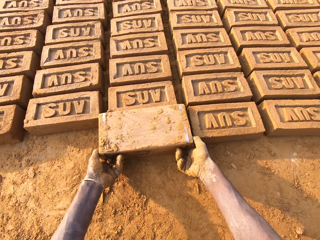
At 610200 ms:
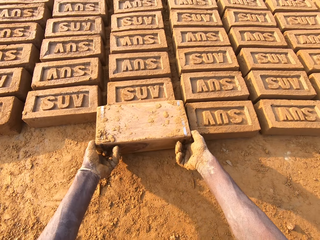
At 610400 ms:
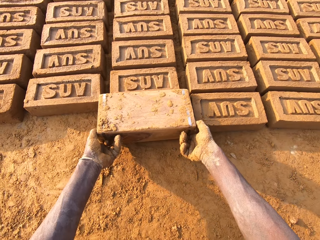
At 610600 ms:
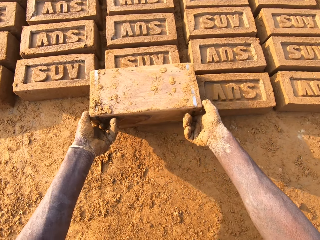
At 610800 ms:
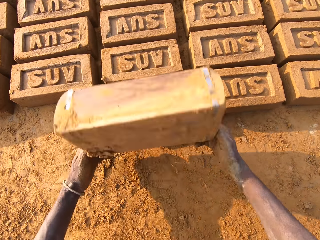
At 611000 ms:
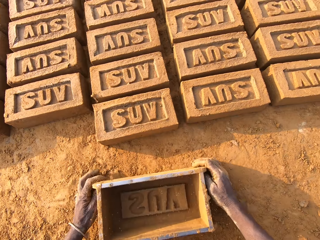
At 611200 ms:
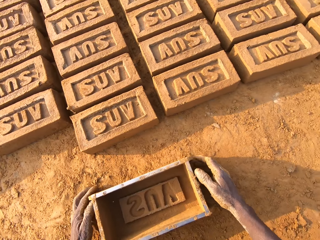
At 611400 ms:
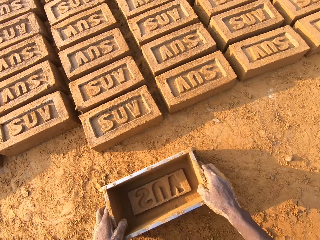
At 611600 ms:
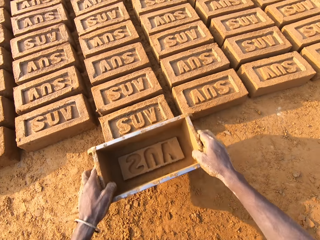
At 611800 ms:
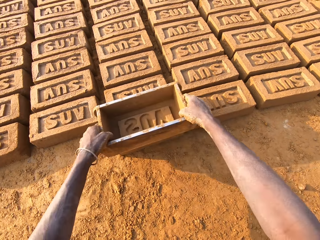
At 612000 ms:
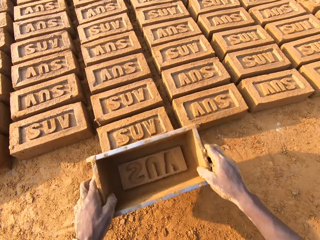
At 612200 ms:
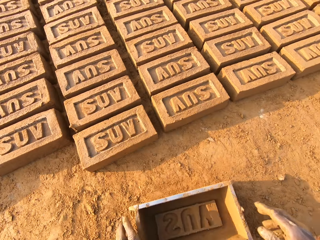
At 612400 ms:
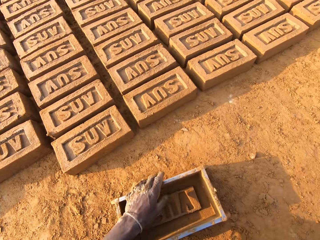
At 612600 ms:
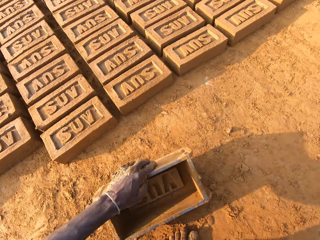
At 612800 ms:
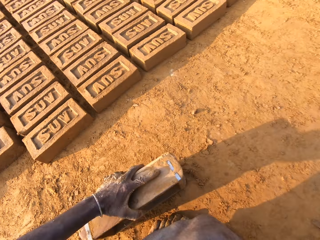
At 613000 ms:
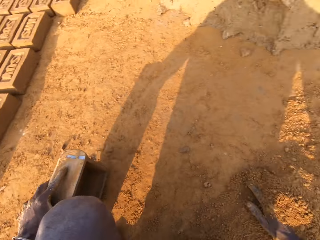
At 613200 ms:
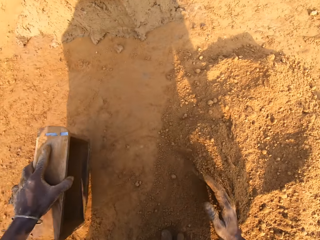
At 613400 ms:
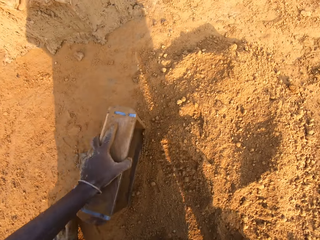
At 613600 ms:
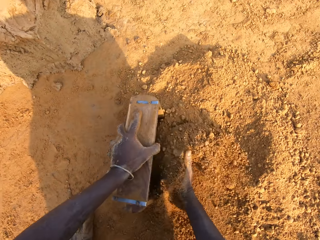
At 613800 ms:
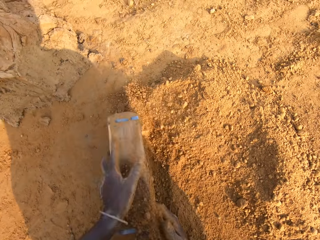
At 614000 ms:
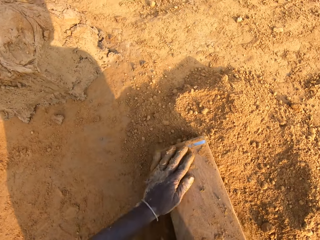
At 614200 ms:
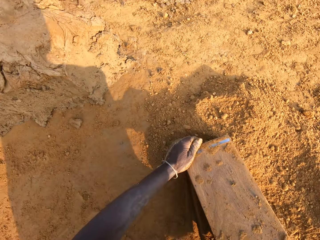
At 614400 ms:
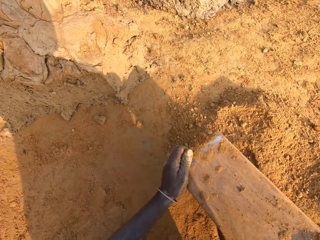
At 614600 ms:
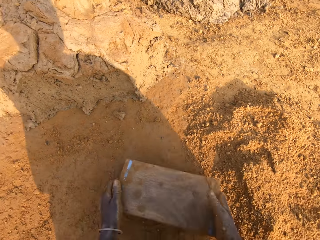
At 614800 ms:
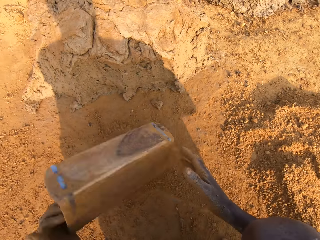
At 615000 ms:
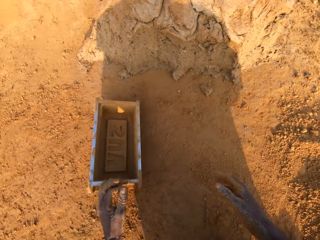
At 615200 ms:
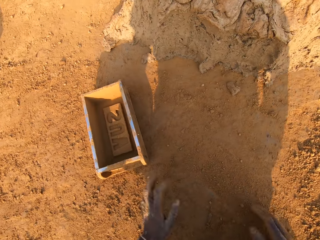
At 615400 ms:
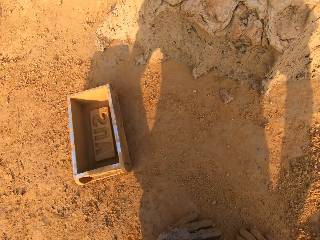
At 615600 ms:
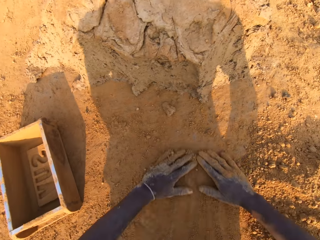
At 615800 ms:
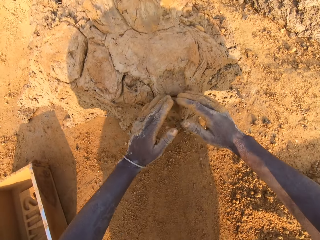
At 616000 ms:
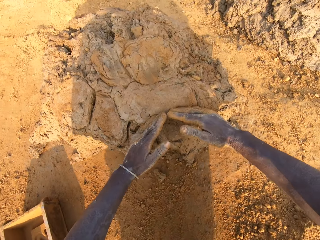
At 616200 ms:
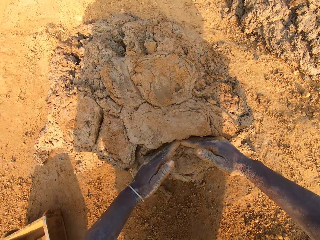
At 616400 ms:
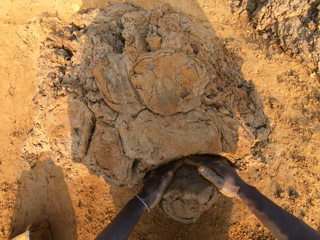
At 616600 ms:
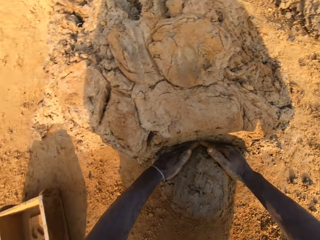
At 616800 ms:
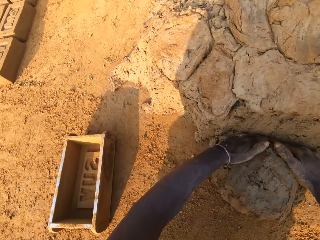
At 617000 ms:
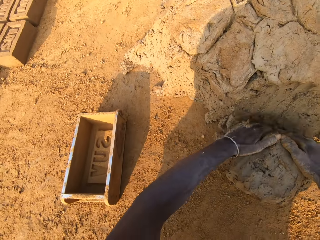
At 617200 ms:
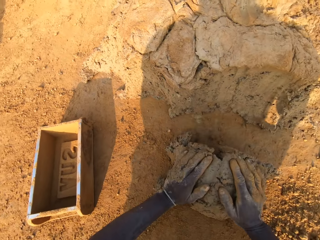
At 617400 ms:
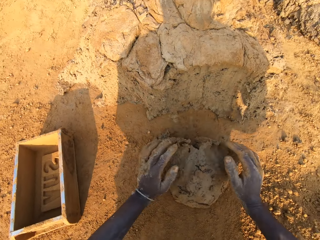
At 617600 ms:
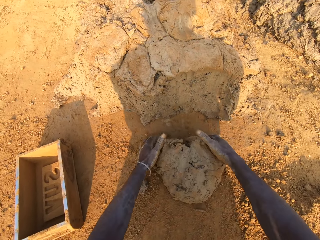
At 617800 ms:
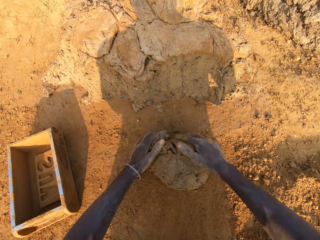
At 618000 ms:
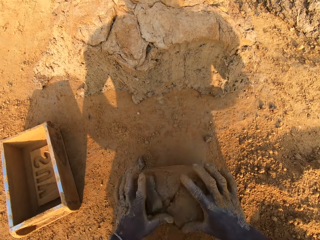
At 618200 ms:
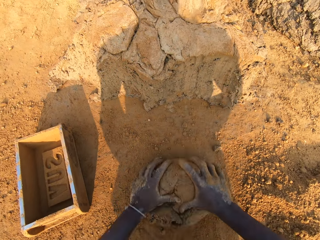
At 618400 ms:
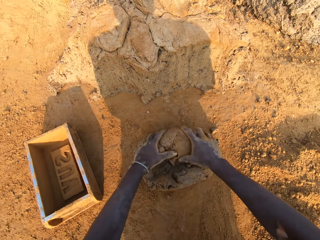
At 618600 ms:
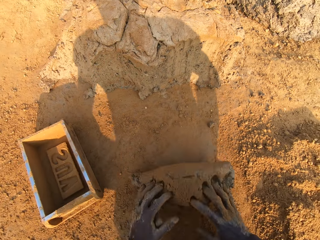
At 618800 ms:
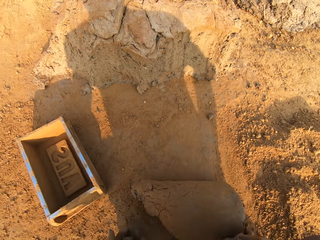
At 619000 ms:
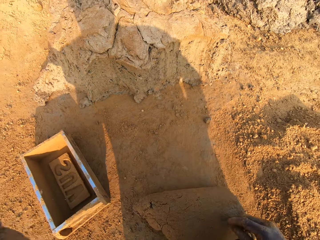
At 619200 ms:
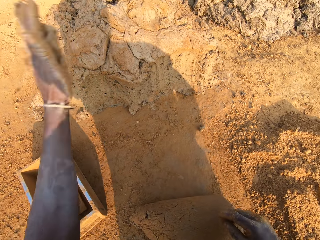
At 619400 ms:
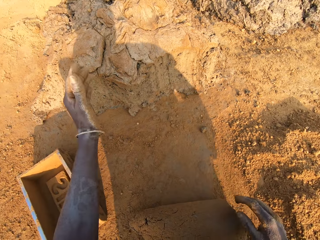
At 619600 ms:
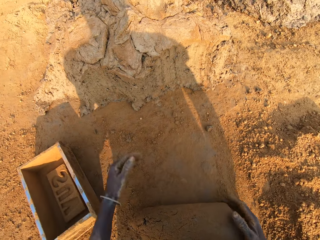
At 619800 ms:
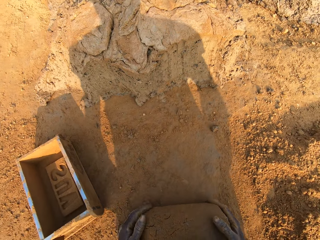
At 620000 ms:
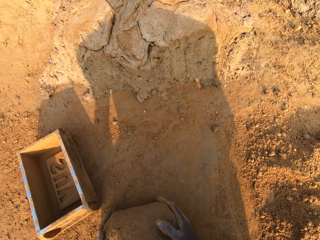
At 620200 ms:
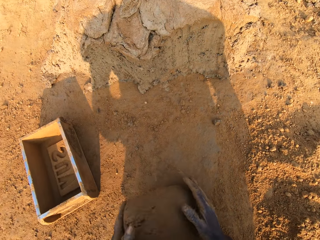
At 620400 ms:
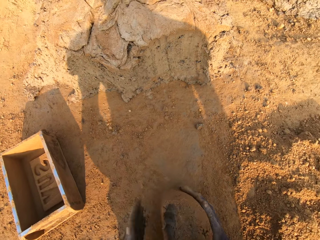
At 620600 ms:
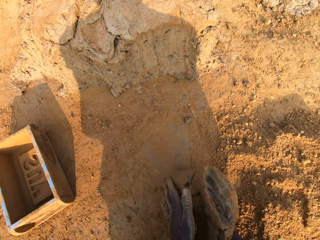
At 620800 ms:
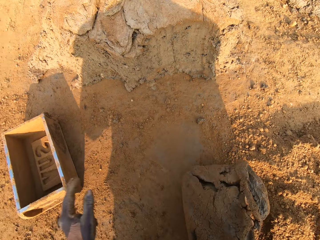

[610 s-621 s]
The camera wearer turns the iron brick mold on the ground. He puts down the brick. He drops the iron brick mold on the ground. He hits the brick with the iron brick mold in his hands. He drops the iron brick mold on the ground. He pours sand or soil into the iron brick mold with his right hand. He removes the sand from the iron brick mold. He pours the soil down. He drops the iron brick mold on the ground. He cuts a portion of the concrete from the heap of concrete on the ground with his two hands. He takes the mud. He moulds the mud. He mixes the concrete on the ground with his hands. He throws concrete on the heap of concrete on the ground with his left hand.

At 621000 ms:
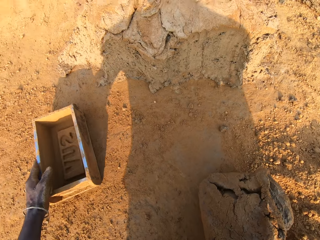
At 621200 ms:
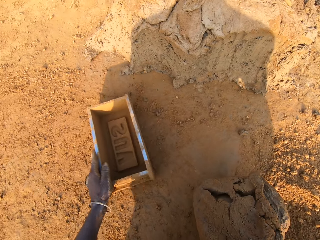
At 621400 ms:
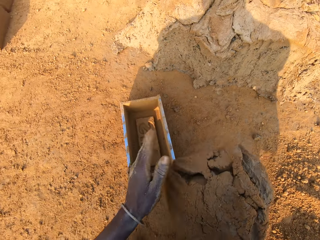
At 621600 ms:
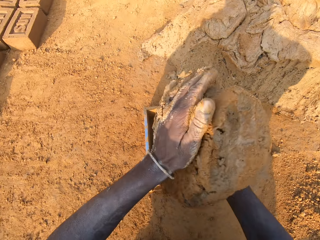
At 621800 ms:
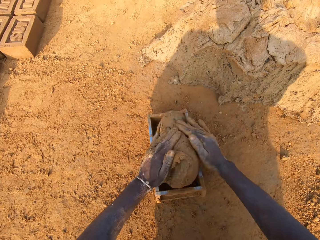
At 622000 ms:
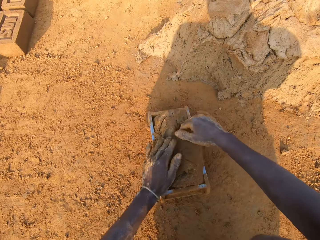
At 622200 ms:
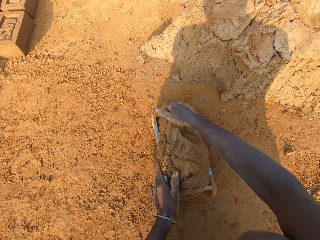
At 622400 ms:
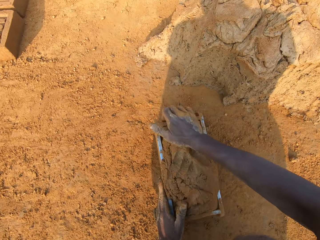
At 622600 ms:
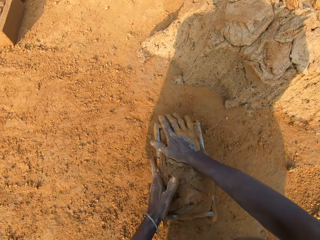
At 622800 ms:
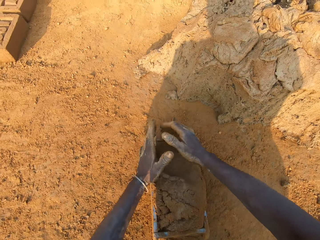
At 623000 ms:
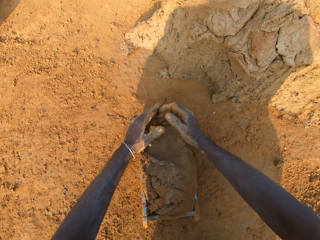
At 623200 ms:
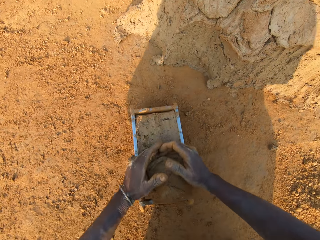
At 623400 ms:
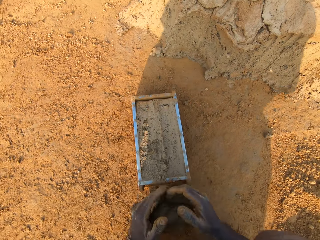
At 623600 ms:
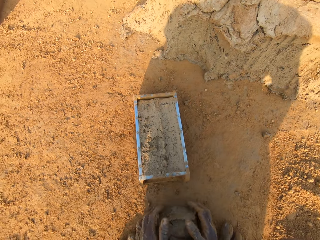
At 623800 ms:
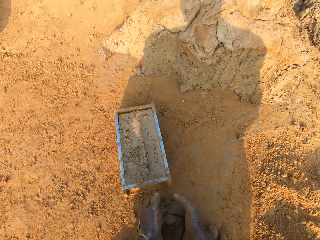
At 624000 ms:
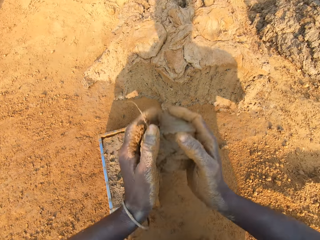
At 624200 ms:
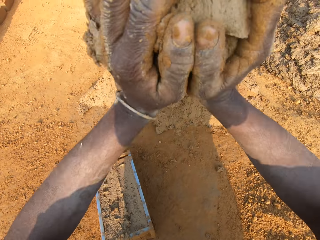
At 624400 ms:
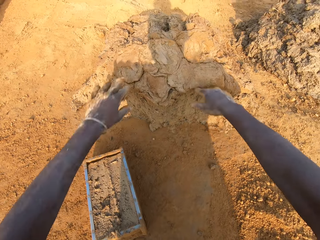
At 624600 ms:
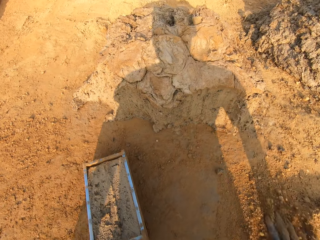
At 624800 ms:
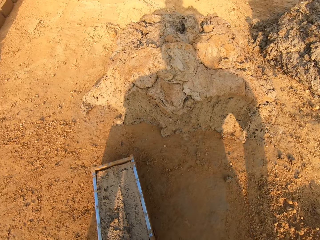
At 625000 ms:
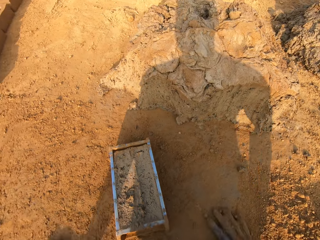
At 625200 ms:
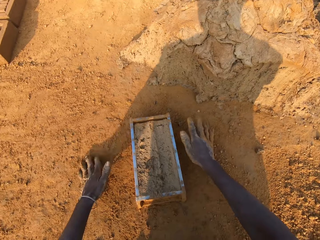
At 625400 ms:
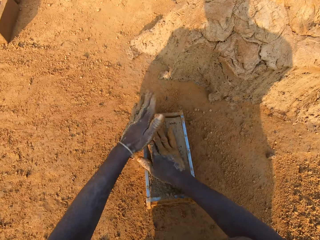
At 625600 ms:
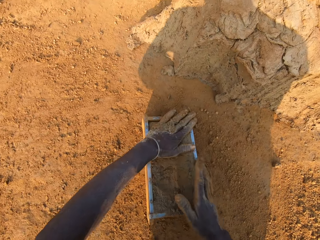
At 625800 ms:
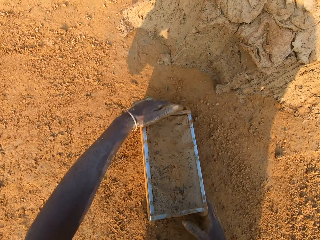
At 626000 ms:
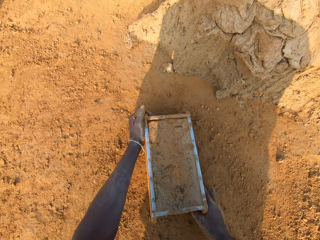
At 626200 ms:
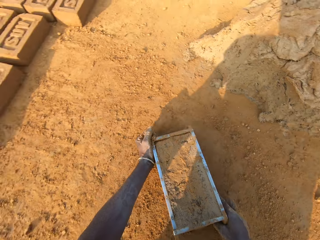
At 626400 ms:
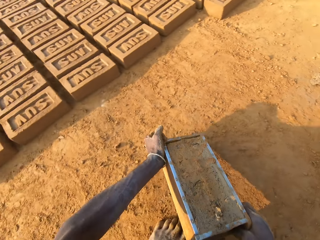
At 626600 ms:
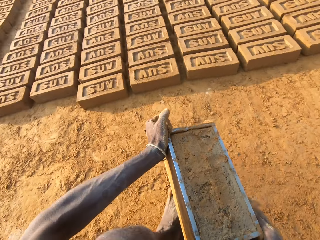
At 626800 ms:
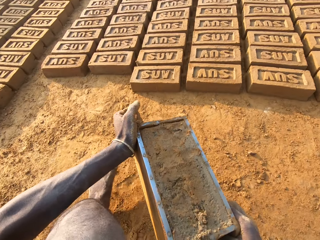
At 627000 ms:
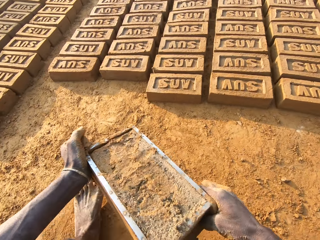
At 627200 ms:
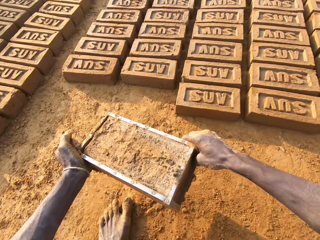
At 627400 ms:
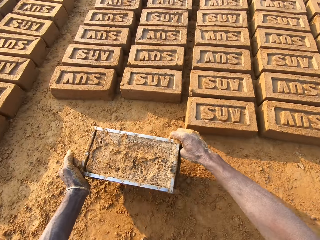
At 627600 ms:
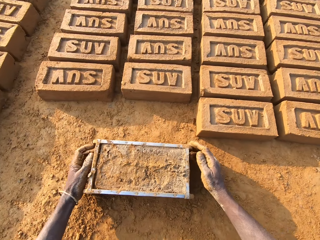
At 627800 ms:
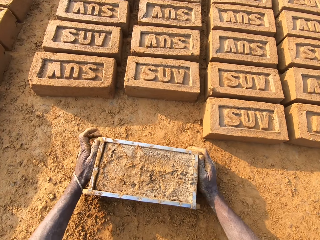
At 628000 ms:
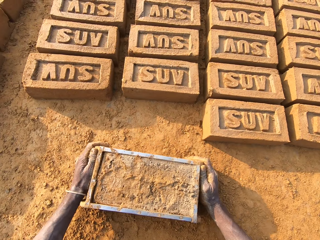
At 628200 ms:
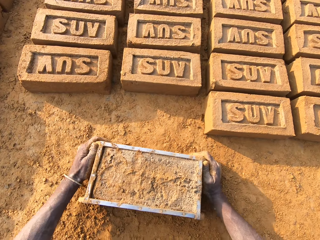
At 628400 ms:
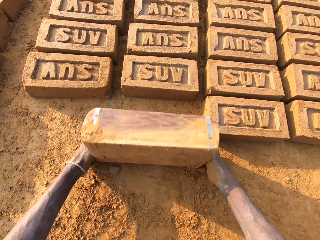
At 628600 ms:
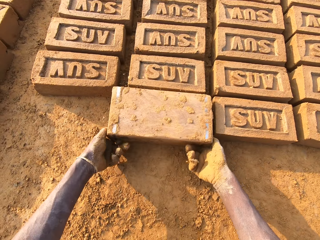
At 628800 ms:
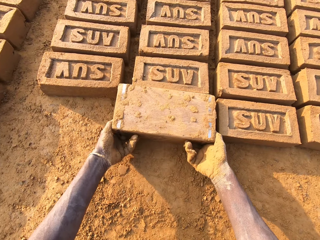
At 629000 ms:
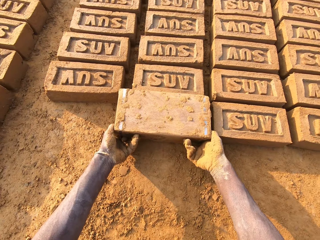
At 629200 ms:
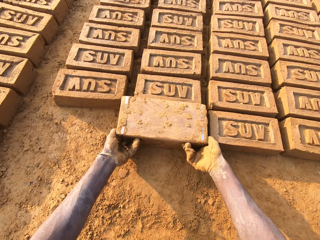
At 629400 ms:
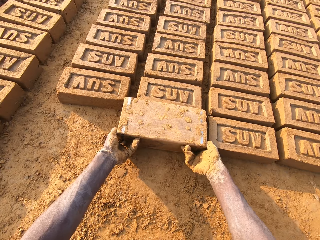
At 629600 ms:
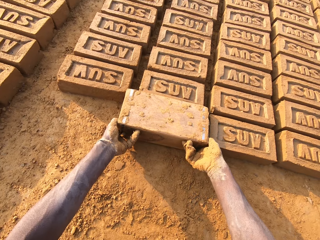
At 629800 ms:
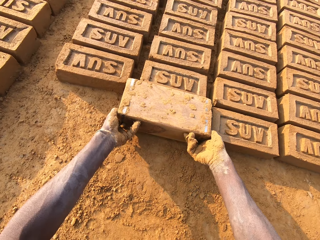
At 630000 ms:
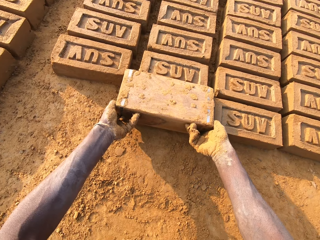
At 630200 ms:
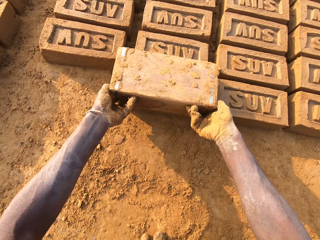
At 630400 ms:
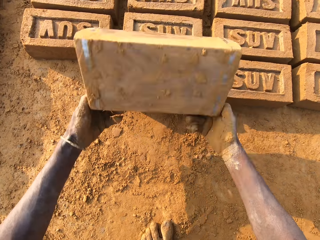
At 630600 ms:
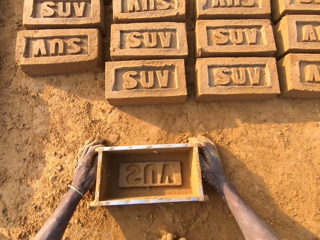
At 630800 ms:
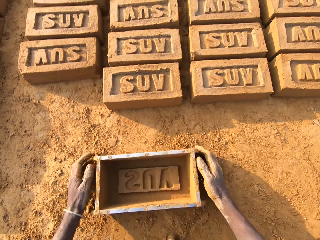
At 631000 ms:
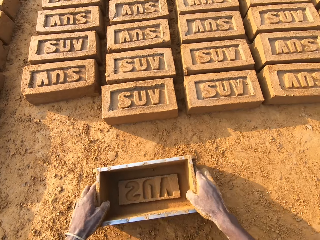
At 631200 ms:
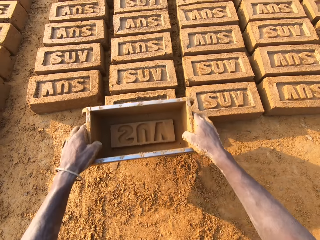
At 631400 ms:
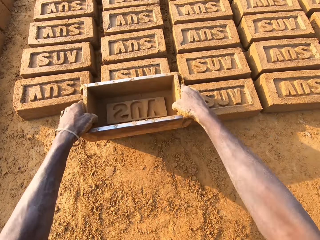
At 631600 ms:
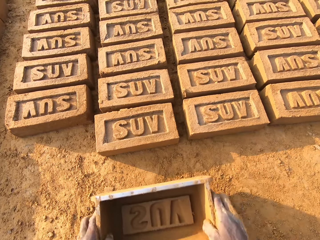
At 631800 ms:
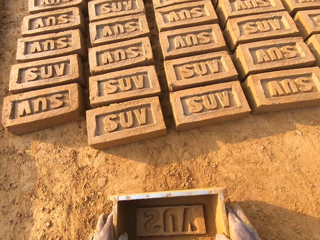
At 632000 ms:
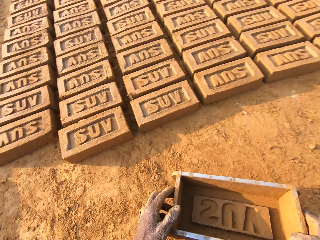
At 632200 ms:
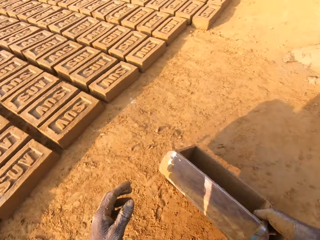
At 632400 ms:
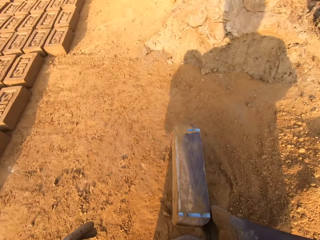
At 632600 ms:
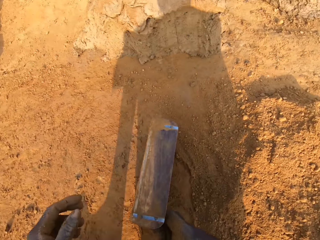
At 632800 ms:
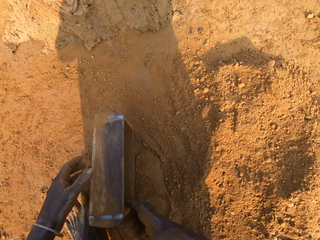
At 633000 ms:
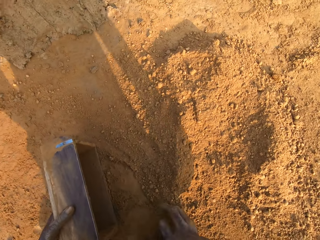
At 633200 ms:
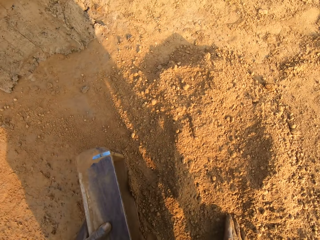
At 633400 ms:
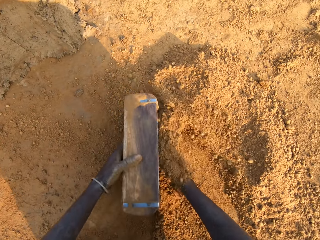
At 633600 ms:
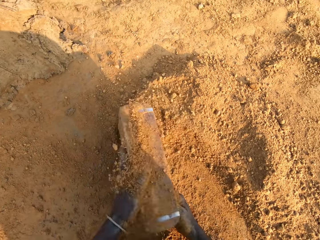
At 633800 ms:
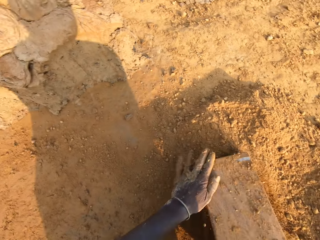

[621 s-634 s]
The camera wearer shifts the iron brick mold on the ground with his left hand. He drops the concrete in his hand in the iron brick mold. He removes the excess concrete from the iron brick mold. He drops the excess concrete on the heap of concrete on the ground. He carries the iron brick mold from the ground with his hands. He applies the soil on the mud. He drops the iron brick mold beside other bricks on the ground. He turns the iron brick mold on the ground. He puts down the brick. He drops the iron brick mold on the ground. He hits the brick with the iron brick mold in his hands. He drops the iron brick mold on the ground. He pours sand into the iron brick mold with his right hand.
